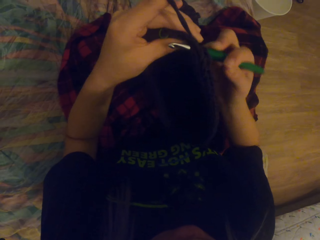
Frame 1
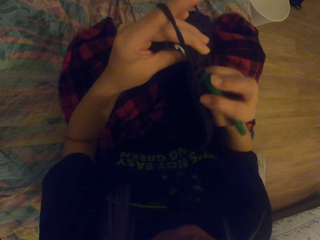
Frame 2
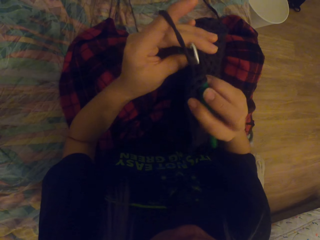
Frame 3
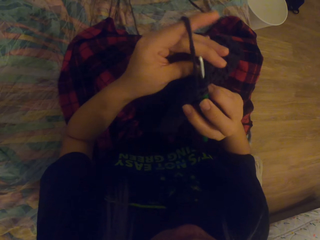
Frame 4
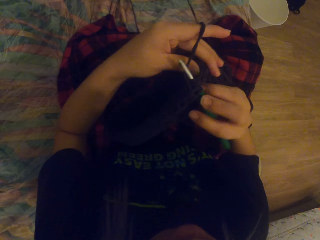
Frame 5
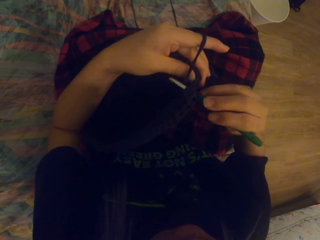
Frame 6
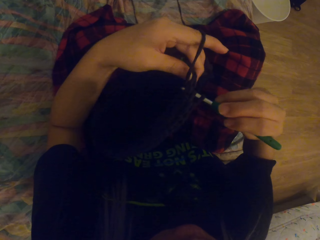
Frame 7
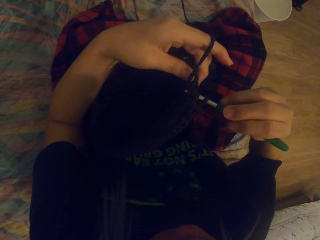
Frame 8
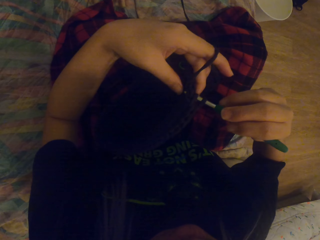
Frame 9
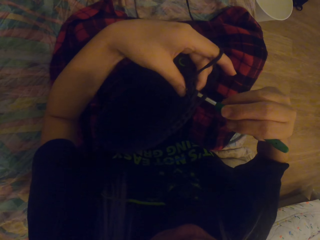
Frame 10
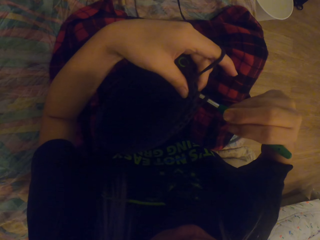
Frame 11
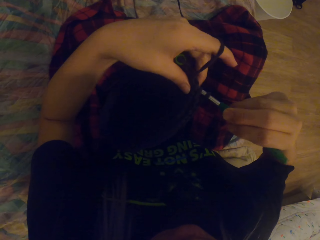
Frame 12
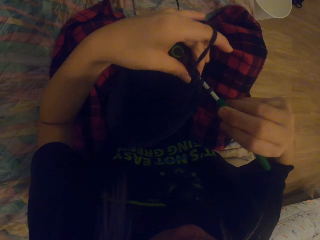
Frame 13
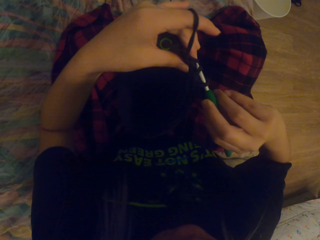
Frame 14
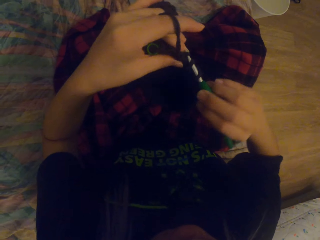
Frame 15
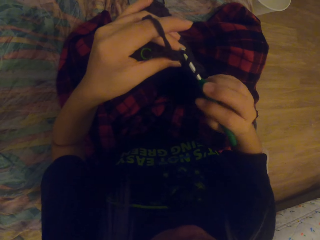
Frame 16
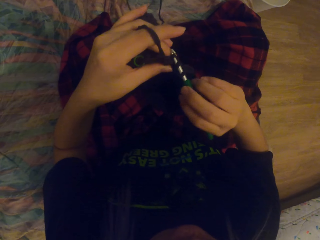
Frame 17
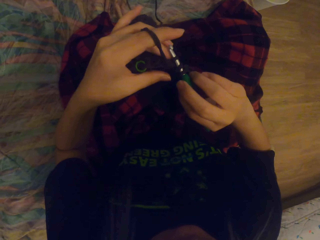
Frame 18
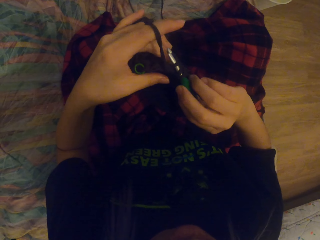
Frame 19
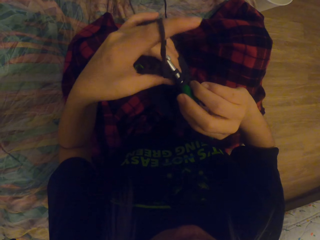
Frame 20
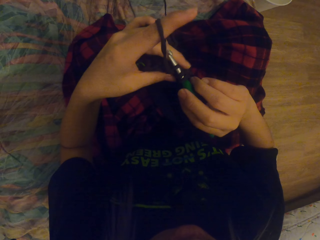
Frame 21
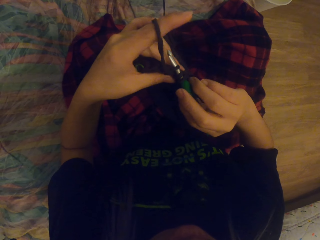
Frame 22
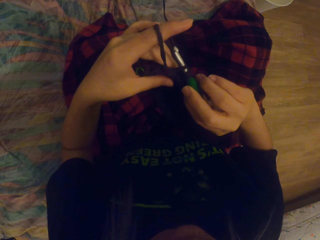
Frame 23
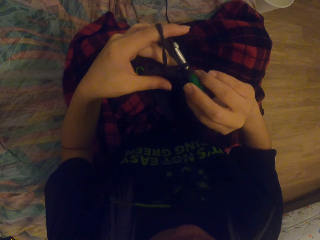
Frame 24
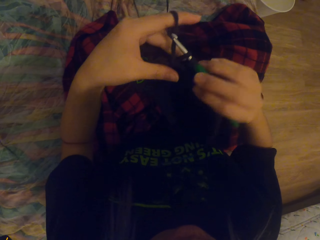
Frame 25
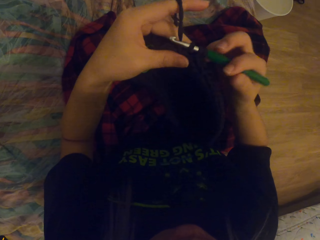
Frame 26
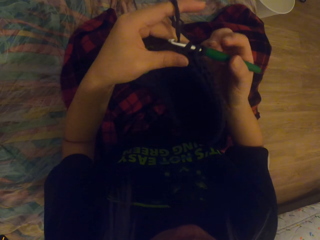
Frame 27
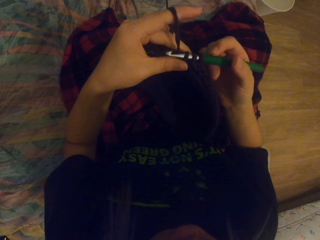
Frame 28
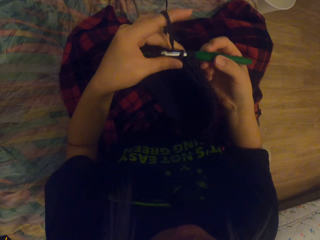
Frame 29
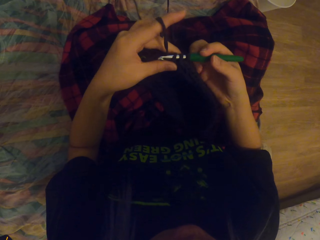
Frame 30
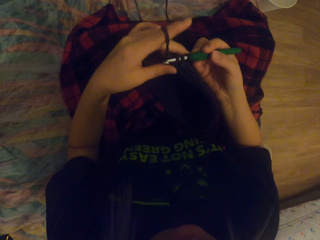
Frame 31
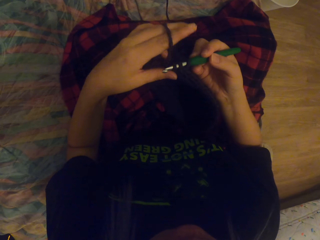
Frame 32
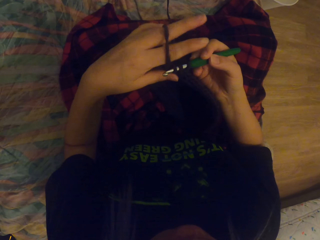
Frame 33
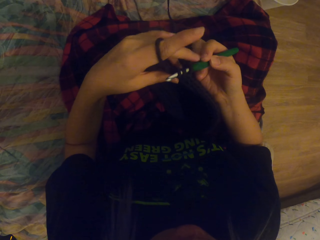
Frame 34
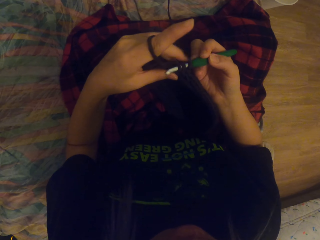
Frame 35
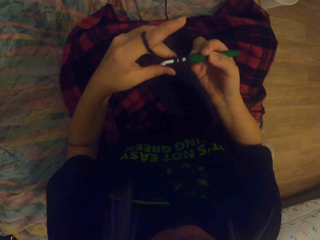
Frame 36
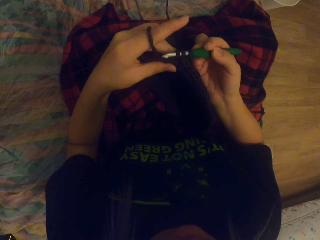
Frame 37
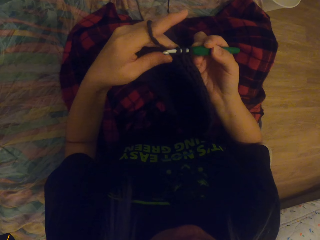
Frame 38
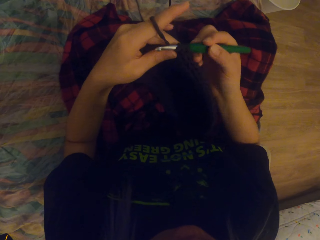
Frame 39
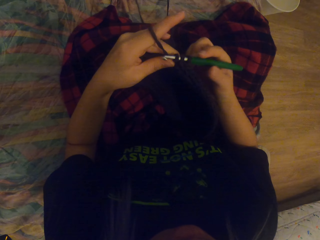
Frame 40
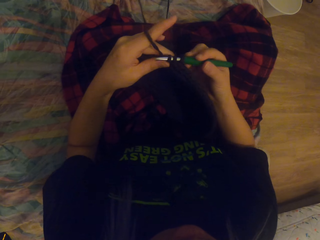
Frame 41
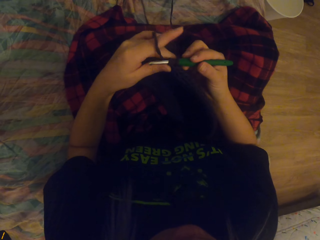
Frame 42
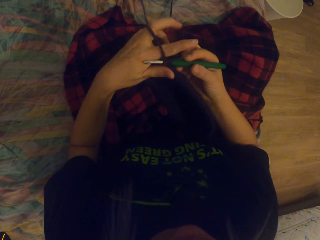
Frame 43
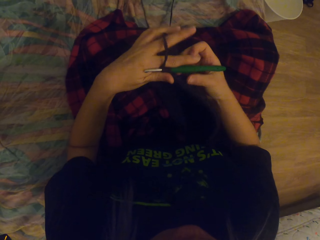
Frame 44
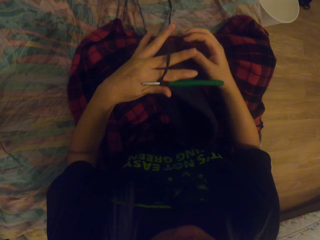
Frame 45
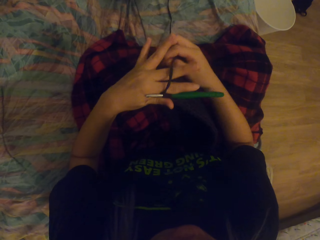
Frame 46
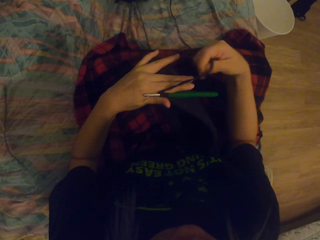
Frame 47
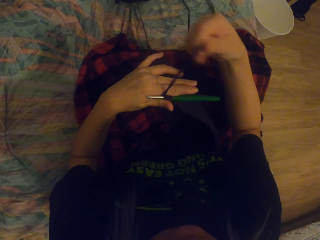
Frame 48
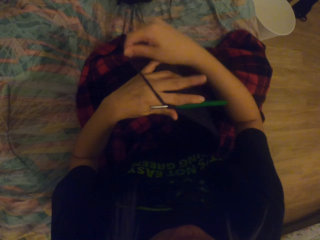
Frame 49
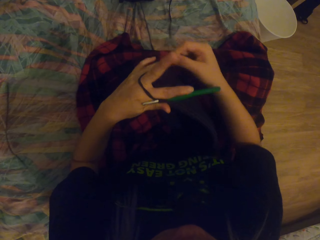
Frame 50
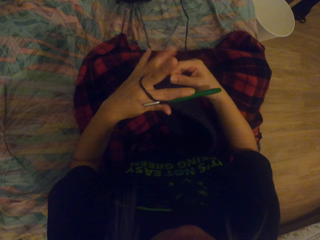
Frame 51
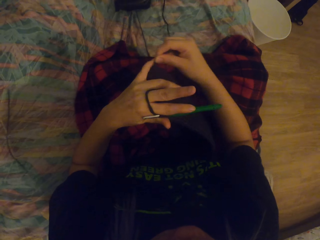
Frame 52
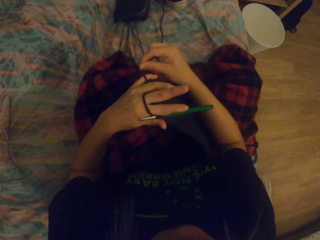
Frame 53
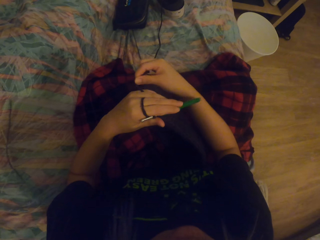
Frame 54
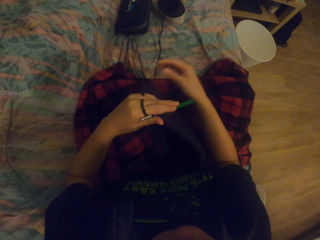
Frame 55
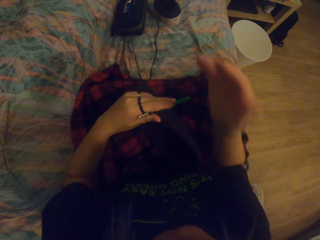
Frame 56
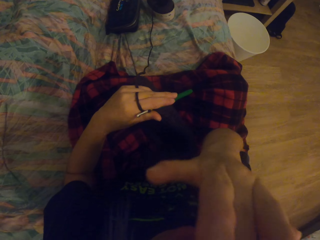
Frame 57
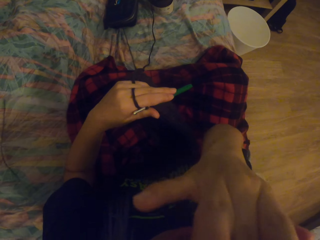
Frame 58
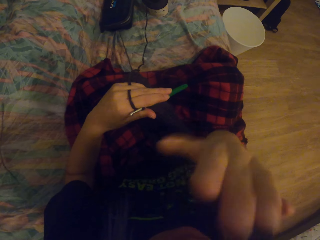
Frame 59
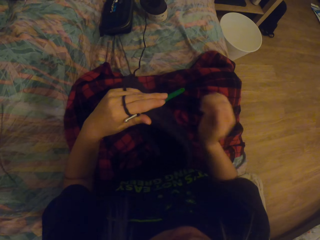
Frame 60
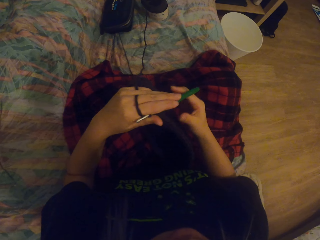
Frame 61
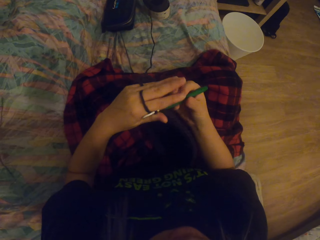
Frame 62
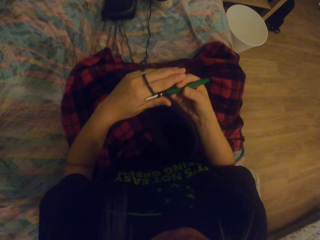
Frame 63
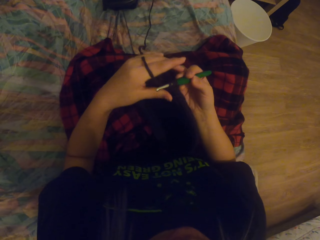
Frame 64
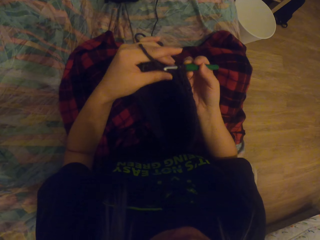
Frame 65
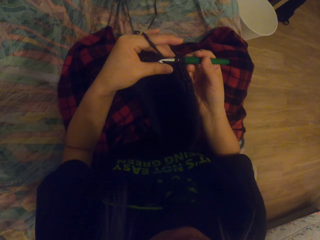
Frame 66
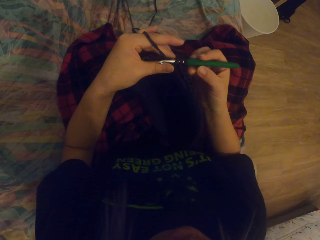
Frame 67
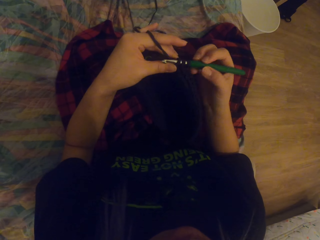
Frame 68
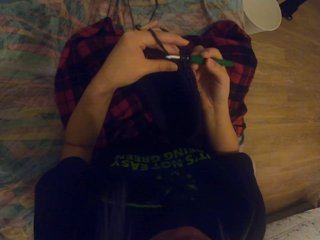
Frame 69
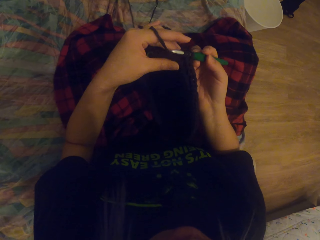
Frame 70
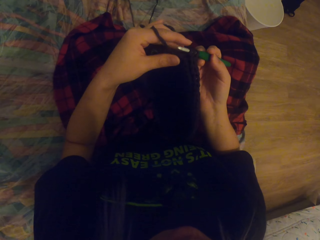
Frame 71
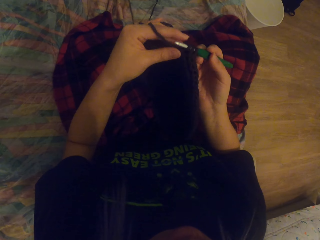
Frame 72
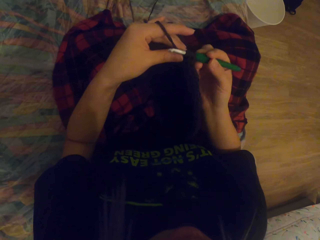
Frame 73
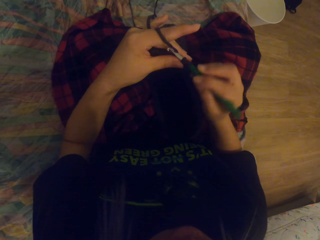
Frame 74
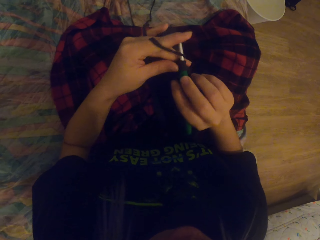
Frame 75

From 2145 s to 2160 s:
The camera wearer crochets the thread out. She folds a string around her fingers. She holds the thread. She rolls the thread on the left hand. She scratches her face. She lifts up the left hand. She holds the crochet with the left hand.

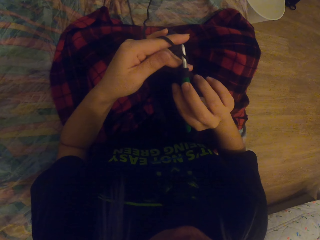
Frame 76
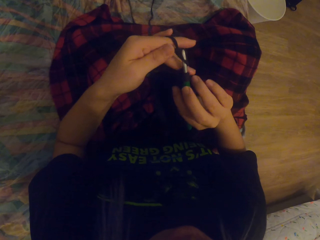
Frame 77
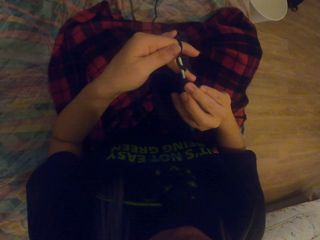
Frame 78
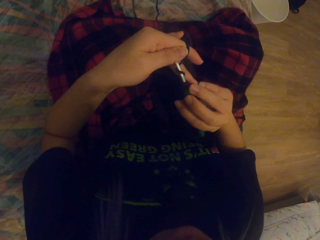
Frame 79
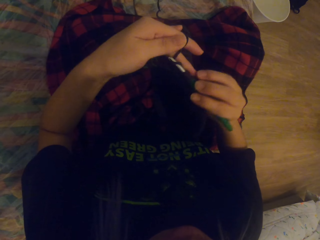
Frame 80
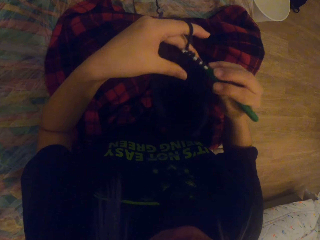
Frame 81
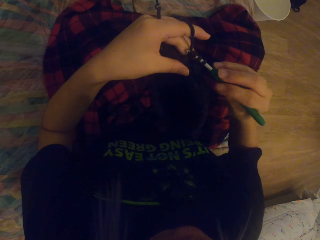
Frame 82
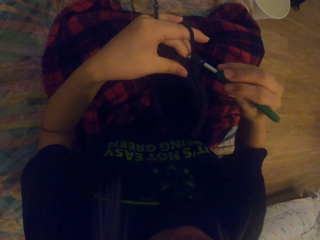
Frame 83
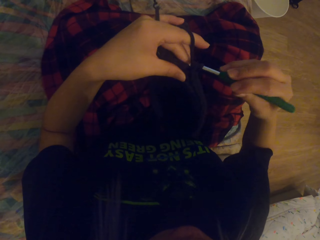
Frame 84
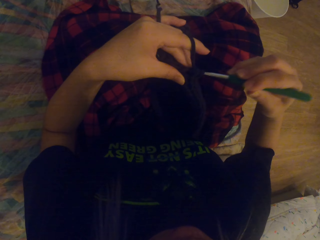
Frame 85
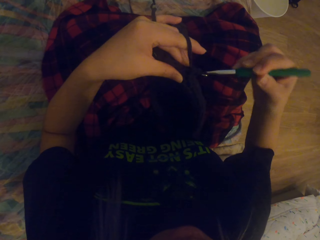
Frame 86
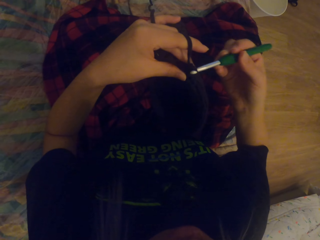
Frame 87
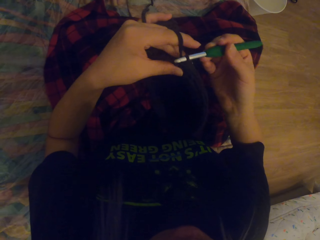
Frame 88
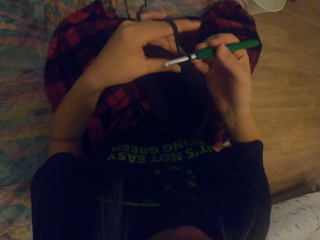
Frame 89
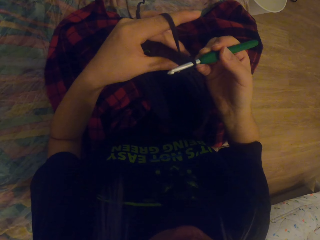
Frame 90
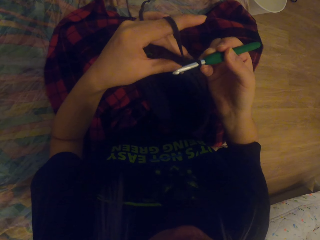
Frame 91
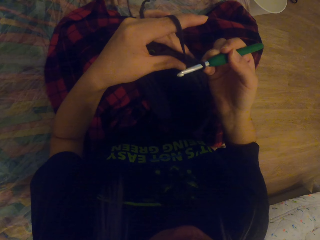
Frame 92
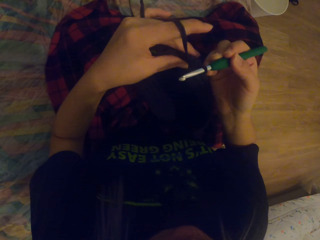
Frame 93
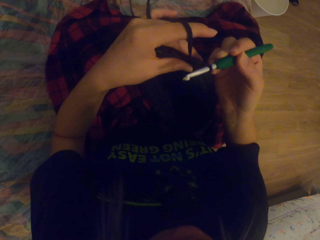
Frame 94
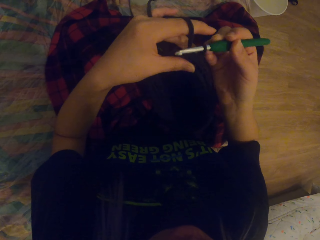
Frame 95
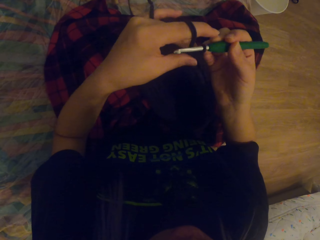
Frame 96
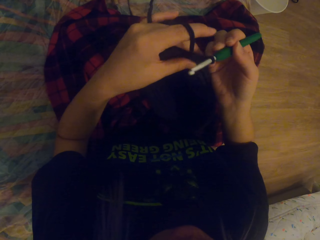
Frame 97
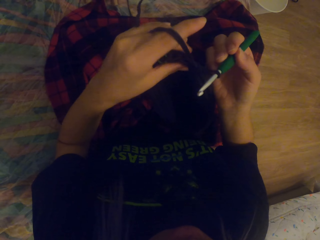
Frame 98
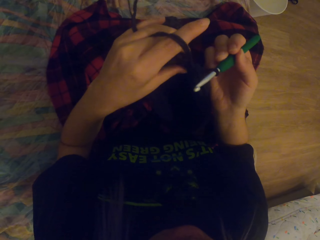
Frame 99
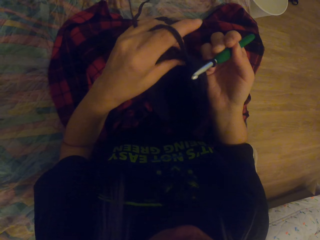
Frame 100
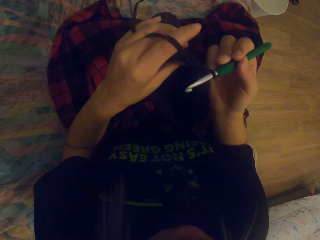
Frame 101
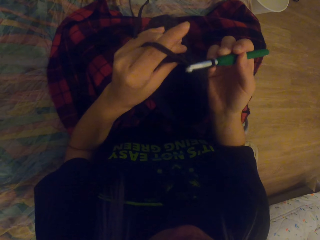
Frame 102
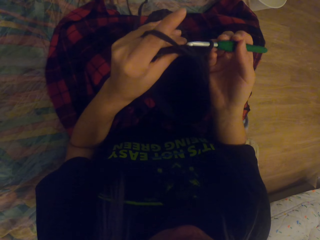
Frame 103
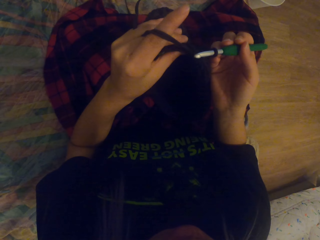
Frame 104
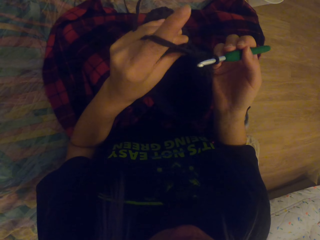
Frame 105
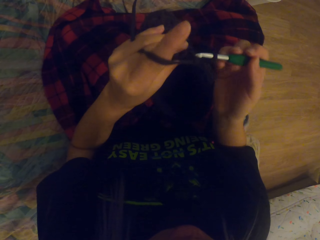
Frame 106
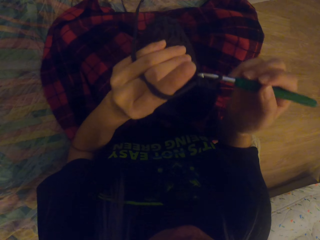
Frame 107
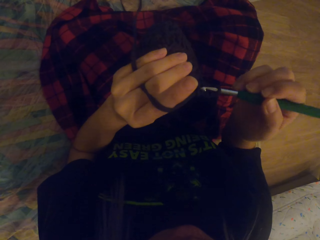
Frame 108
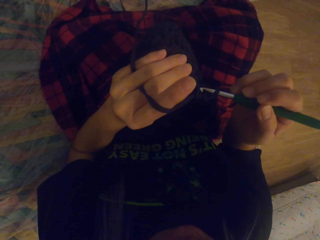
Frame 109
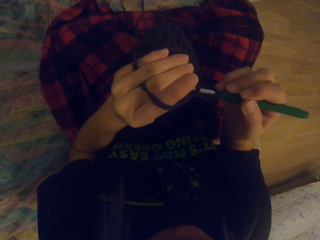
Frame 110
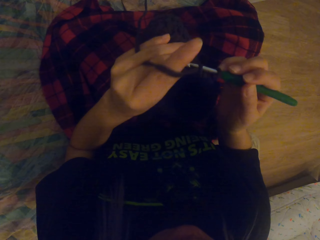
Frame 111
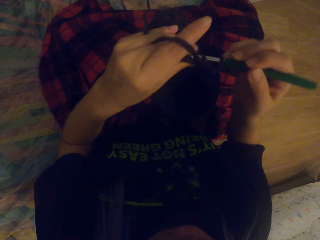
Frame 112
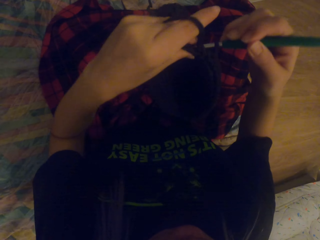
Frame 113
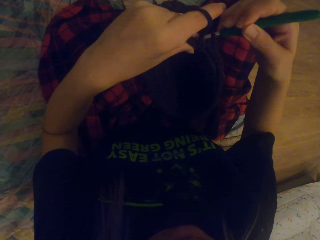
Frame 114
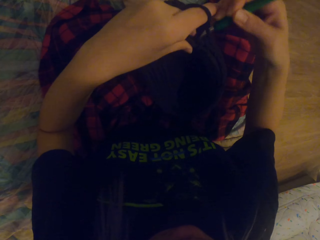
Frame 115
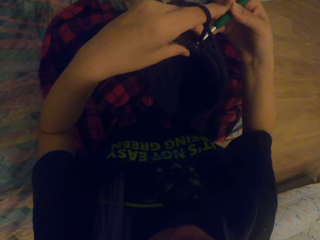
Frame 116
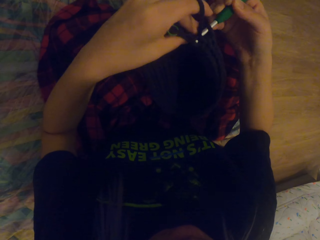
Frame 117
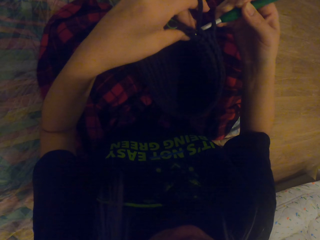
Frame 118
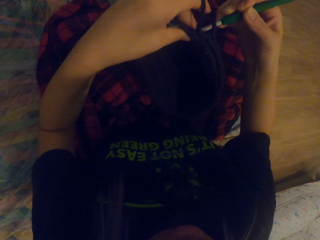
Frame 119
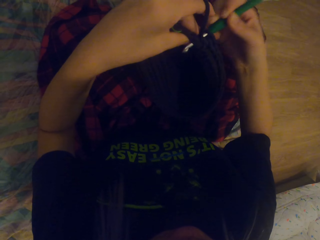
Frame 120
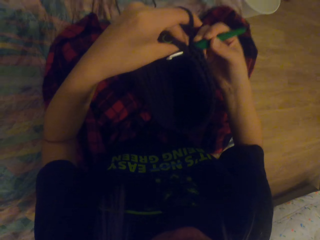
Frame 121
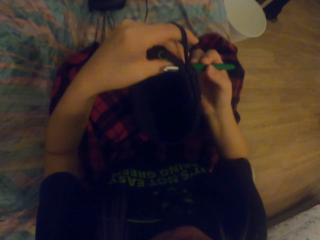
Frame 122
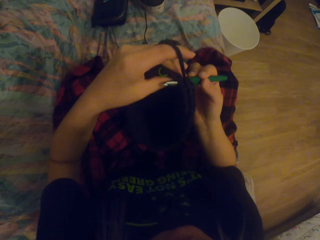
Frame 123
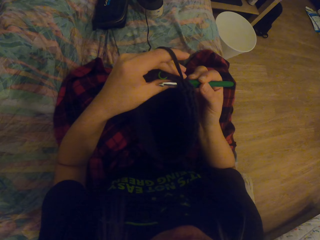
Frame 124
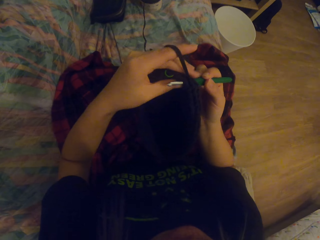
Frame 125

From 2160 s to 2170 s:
The camera wearer crochets the yarn in with a crochet hook. They crochet the thread out. They pull up the thread. They crochet the thread in.
